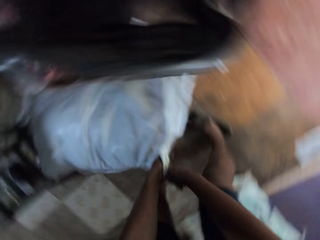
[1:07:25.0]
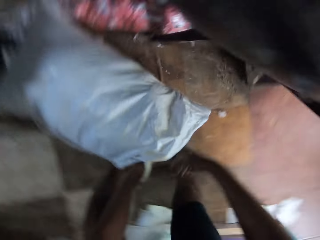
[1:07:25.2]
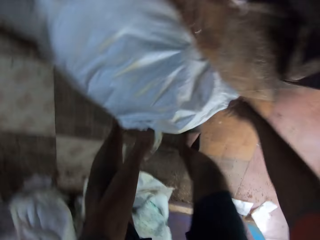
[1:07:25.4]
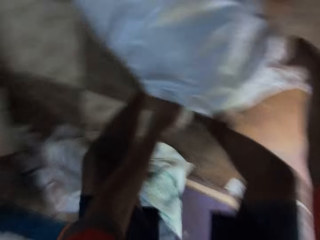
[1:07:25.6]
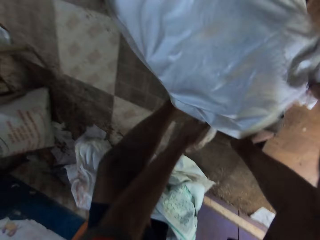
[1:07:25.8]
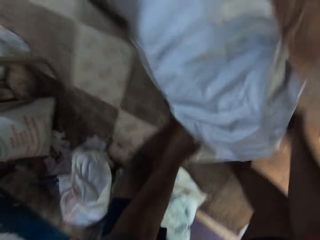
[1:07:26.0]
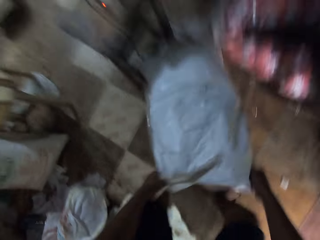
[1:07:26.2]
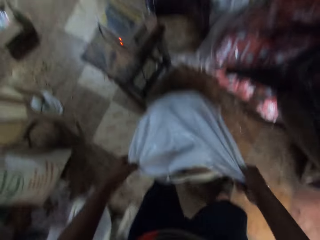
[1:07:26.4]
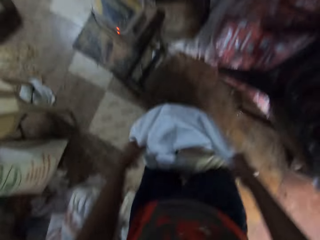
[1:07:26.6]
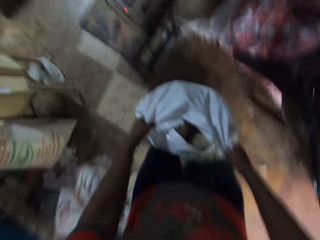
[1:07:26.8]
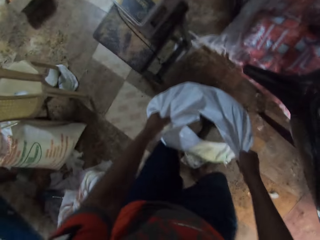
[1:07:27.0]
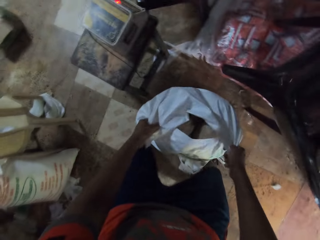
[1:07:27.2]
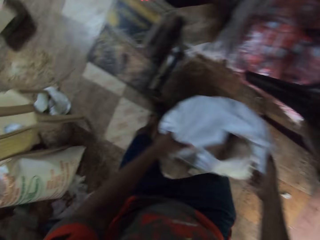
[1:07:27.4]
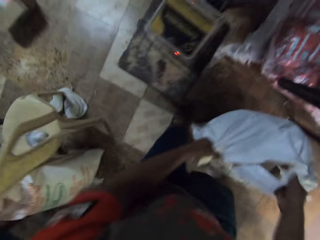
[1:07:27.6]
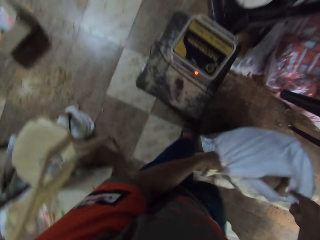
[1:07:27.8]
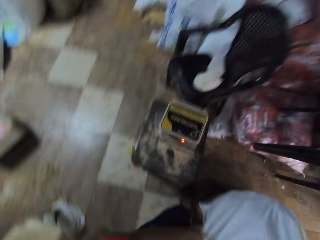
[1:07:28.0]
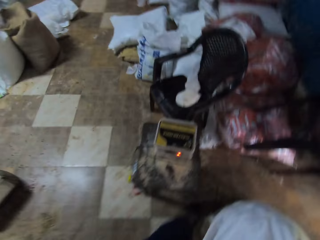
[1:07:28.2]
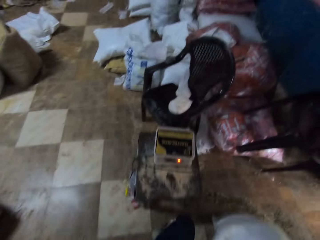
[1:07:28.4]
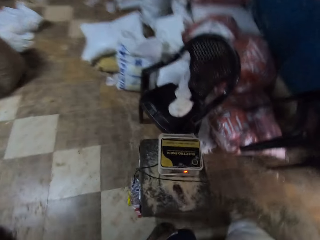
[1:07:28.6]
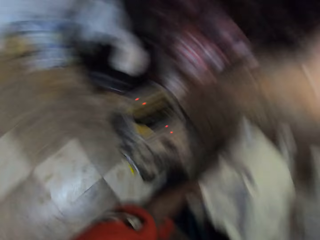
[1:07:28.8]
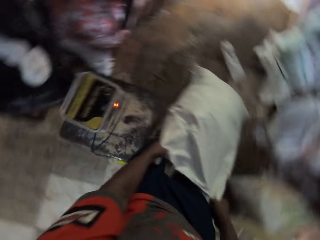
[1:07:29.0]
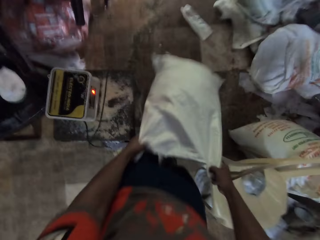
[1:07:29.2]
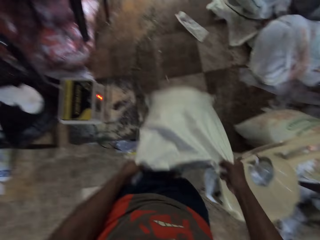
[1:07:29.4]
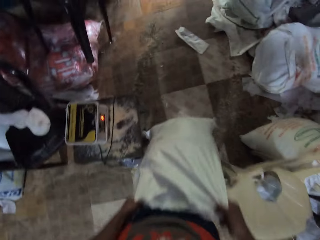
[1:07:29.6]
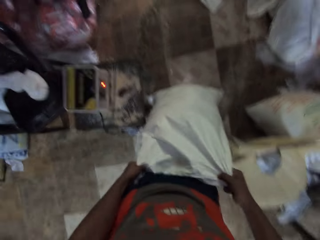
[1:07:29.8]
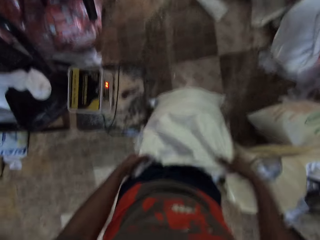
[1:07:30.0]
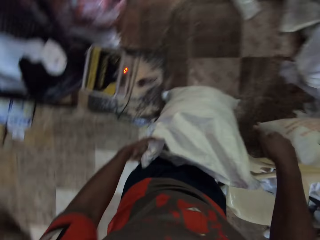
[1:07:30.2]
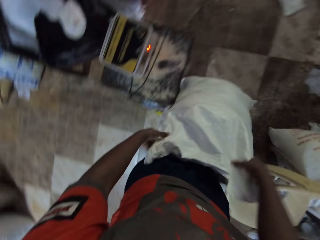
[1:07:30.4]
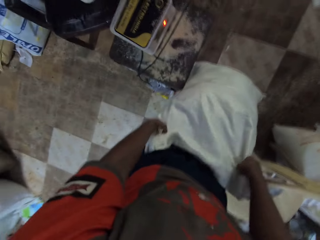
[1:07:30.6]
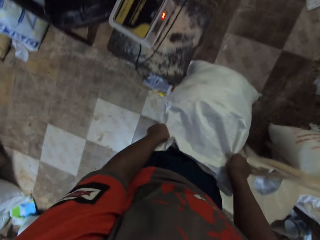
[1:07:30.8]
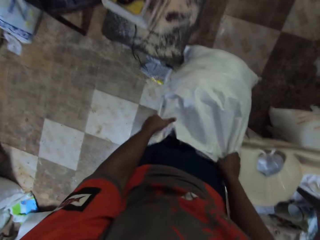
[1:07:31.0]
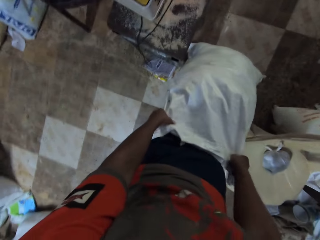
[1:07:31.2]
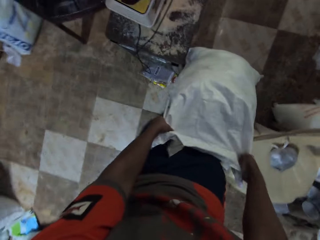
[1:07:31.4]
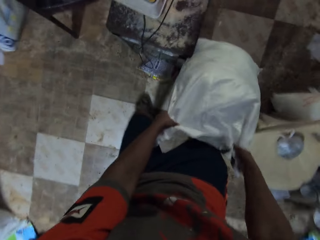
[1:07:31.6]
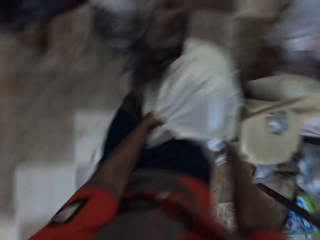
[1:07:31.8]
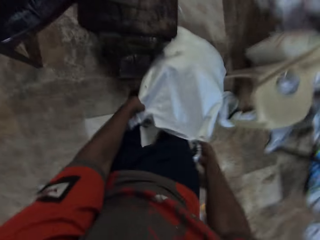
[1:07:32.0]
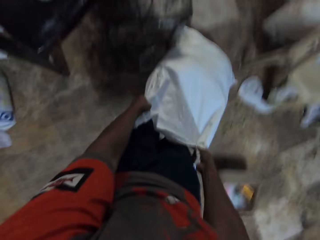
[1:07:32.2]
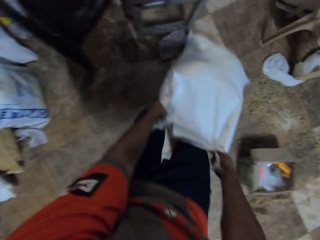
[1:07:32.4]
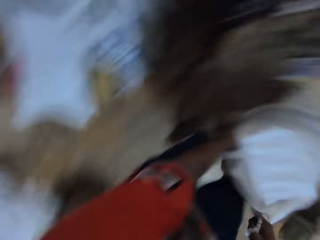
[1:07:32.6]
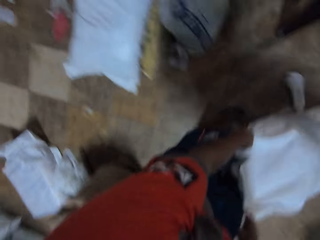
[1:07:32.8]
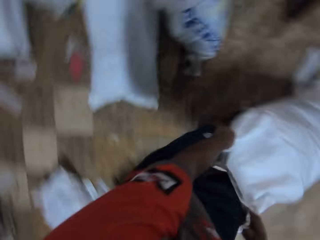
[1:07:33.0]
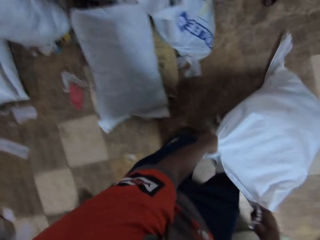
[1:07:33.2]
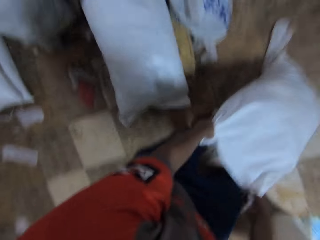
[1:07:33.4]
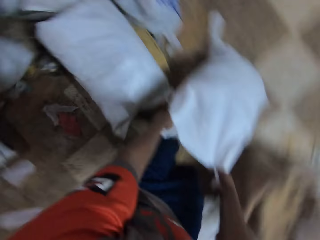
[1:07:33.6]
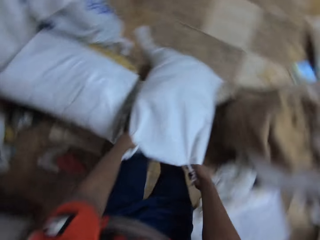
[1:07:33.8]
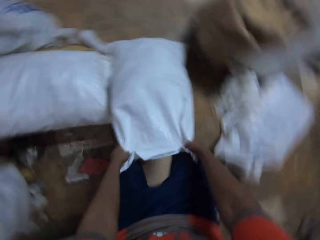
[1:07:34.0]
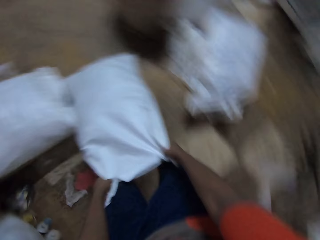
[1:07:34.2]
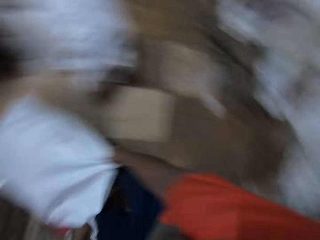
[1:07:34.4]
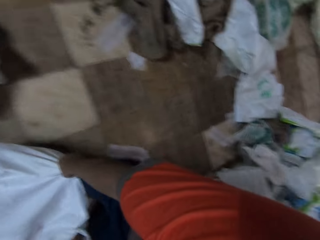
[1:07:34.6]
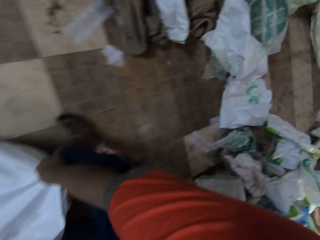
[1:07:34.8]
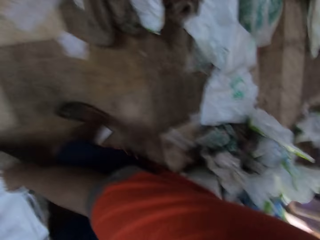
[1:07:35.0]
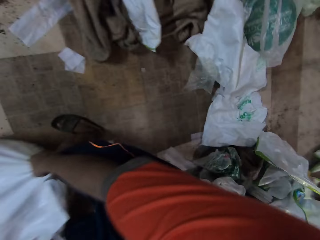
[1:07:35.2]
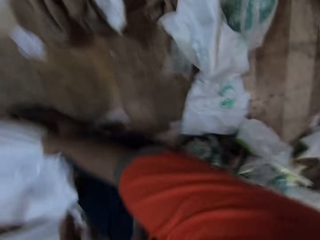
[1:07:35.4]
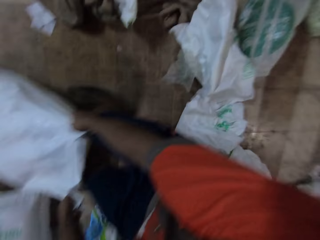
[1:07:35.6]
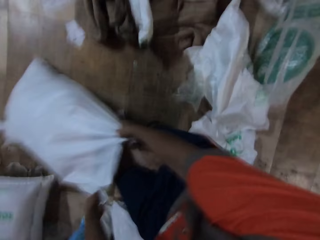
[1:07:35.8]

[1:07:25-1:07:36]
The camera wearer drags the bag on the ground with his hands. He takes a sack of wheat.

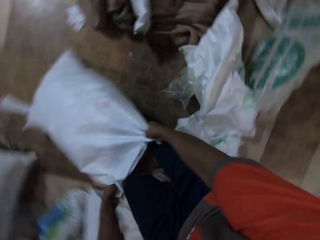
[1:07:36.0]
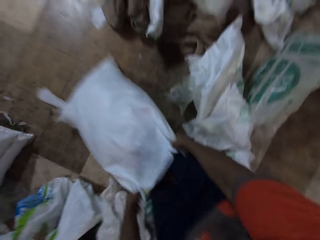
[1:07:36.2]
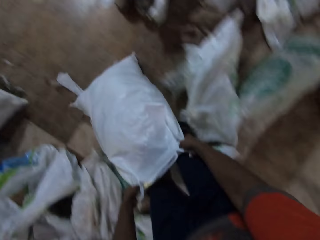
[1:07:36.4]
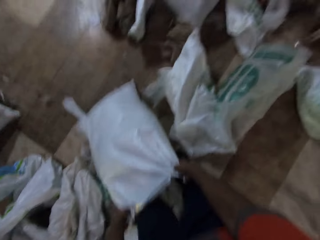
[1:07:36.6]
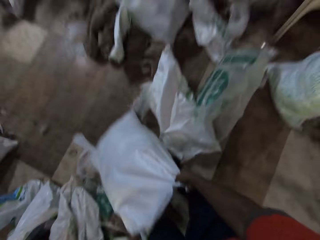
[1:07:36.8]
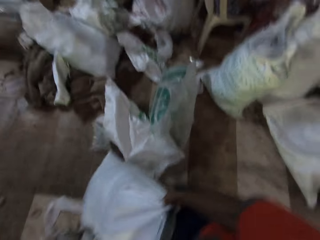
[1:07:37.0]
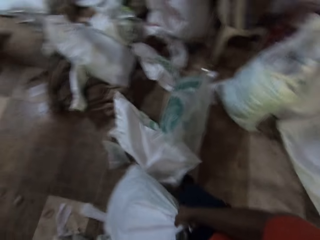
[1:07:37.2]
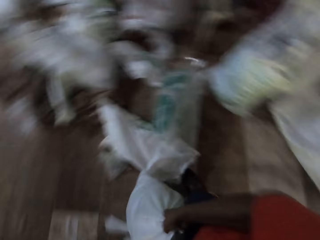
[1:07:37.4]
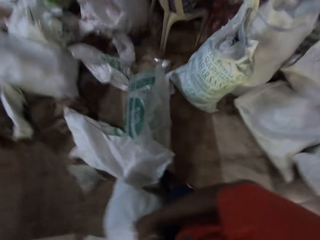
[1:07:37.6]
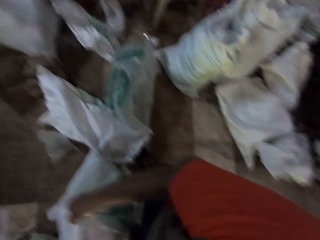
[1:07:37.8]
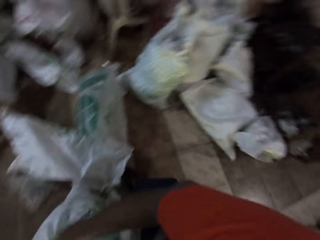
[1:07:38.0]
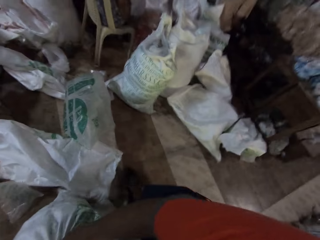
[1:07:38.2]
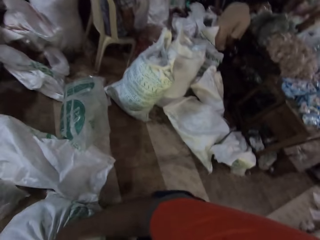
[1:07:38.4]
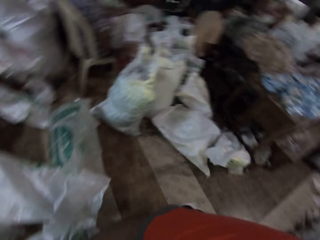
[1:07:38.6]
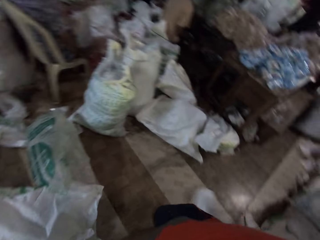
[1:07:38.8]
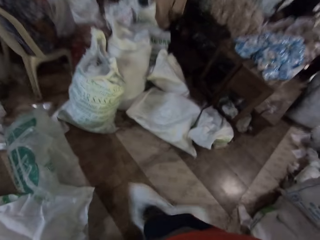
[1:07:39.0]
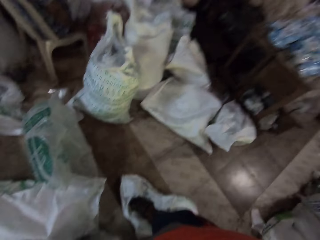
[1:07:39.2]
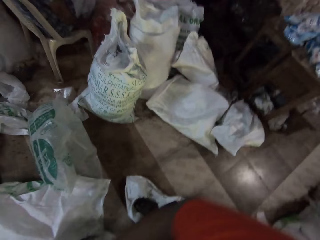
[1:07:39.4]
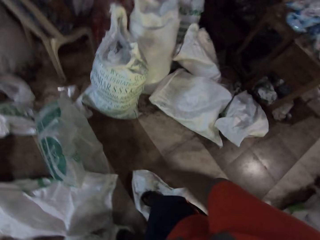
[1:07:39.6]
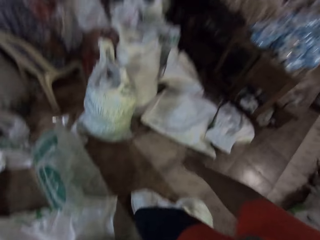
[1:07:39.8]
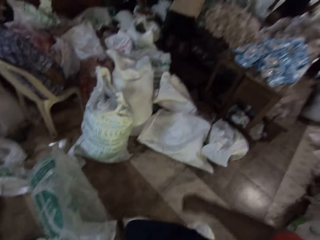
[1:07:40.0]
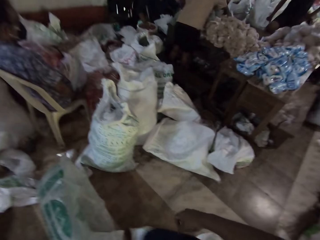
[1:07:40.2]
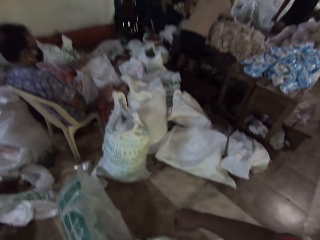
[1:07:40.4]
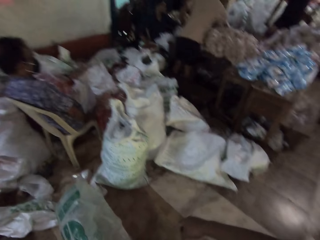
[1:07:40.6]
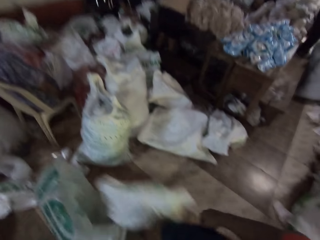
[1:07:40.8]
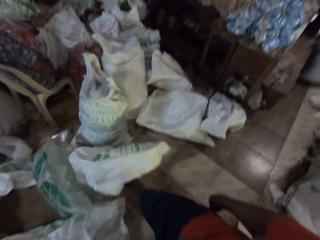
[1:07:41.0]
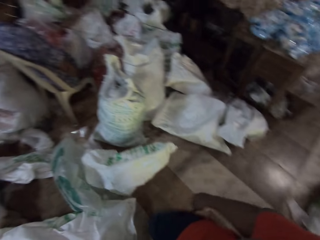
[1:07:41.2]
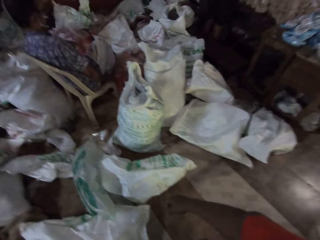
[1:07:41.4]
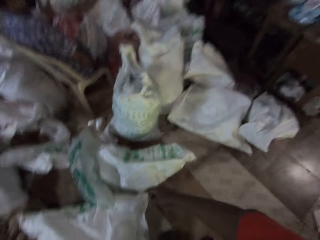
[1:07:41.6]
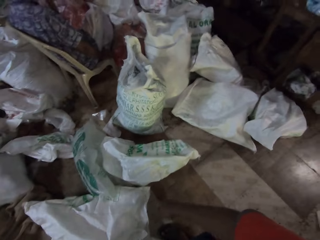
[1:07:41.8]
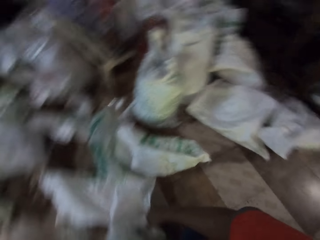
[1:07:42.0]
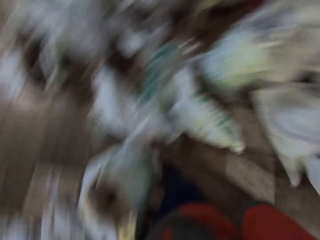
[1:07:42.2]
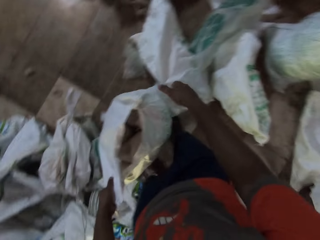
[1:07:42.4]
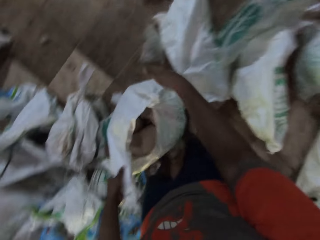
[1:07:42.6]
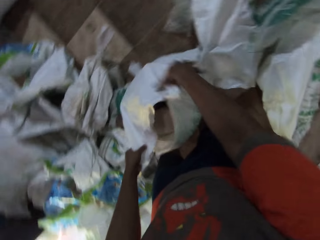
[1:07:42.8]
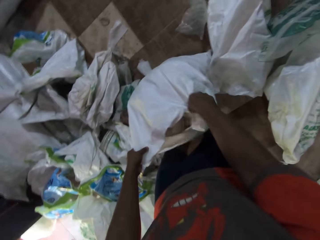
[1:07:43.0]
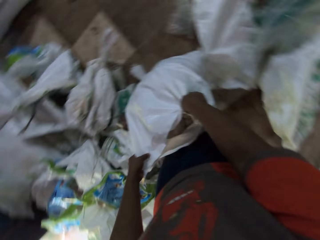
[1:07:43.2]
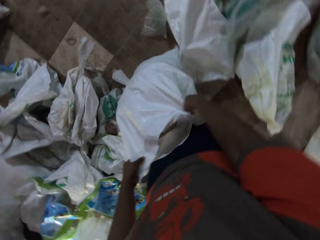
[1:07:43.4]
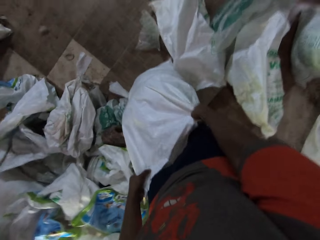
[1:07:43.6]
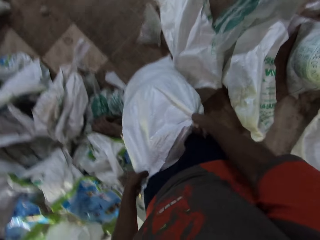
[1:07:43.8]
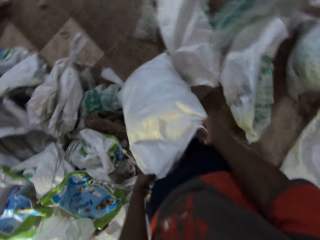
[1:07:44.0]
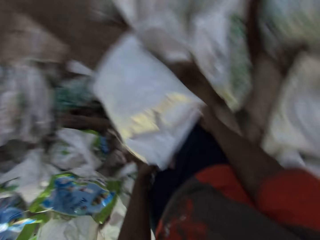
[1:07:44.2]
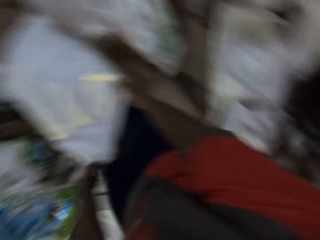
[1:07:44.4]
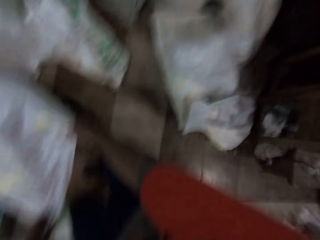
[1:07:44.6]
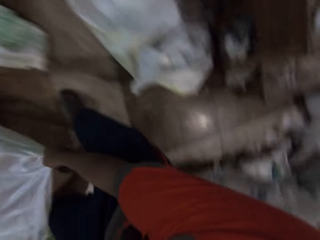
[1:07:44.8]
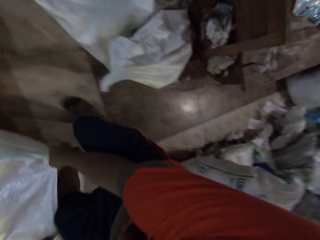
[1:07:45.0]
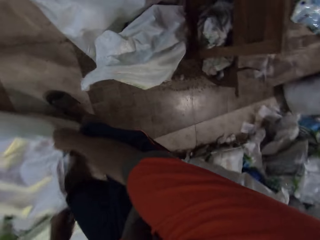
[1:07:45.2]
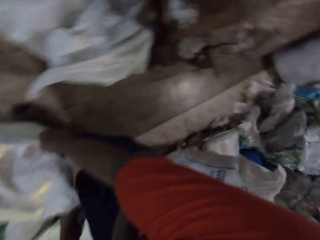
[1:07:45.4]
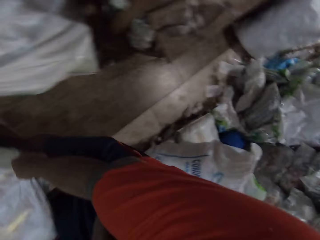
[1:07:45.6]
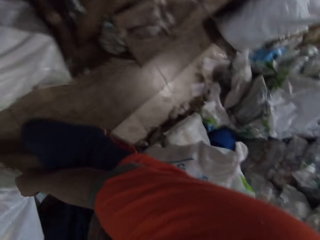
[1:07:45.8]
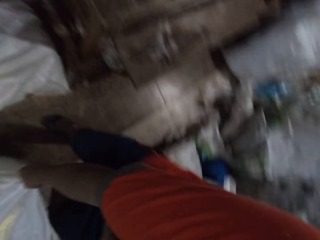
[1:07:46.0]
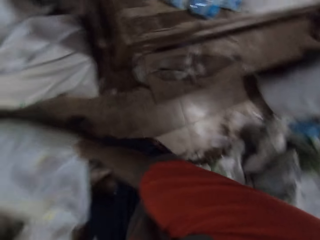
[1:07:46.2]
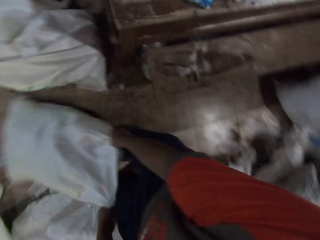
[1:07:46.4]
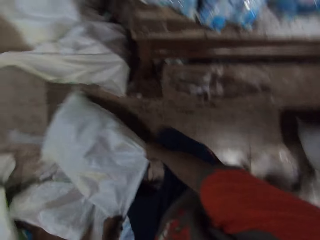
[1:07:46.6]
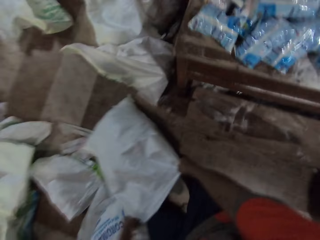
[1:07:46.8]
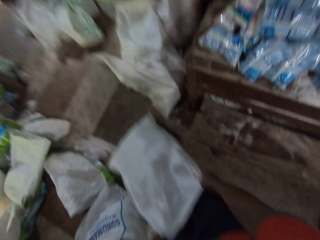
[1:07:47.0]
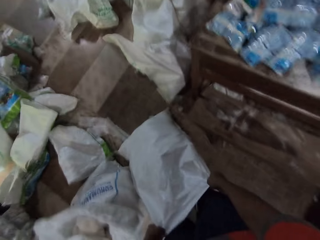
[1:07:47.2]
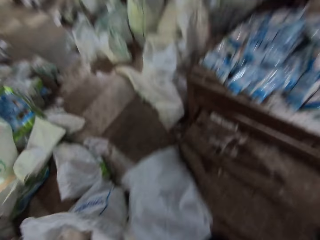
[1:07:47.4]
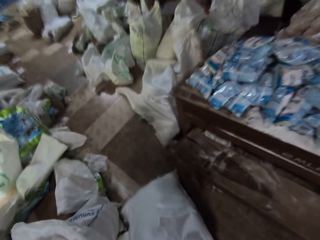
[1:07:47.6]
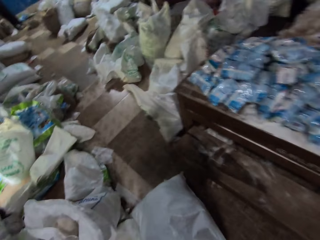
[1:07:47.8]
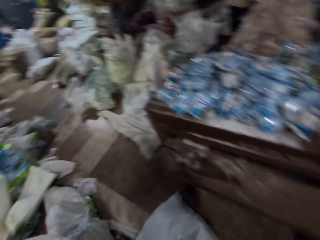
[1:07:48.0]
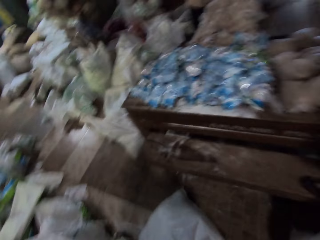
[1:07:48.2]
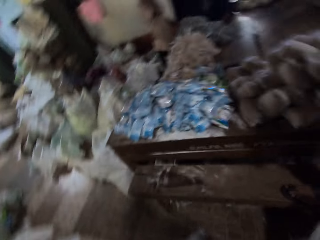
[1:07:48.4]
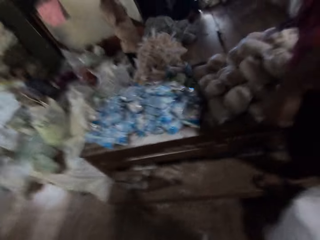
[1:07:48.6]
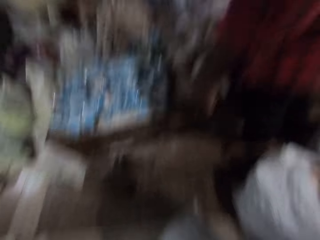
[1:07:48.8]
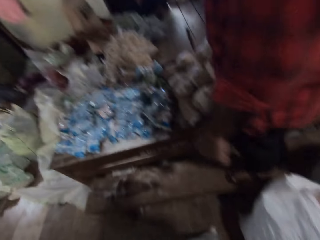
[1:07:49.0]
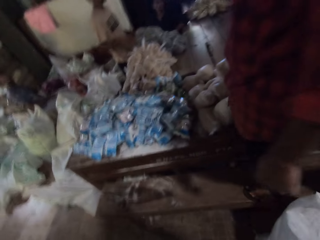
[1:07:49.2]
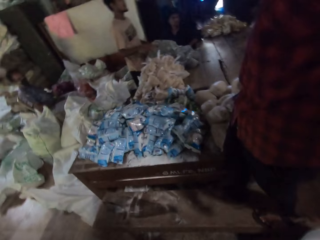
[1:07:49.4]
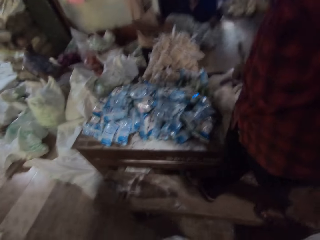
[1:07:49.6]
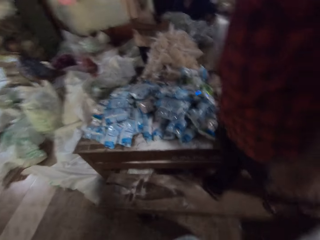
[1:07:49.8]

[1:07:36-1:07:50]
The camera wearer kicks bags on the ground with his right leg. He drags the sack bag on the ground with his hands. He converses with a group of people.
